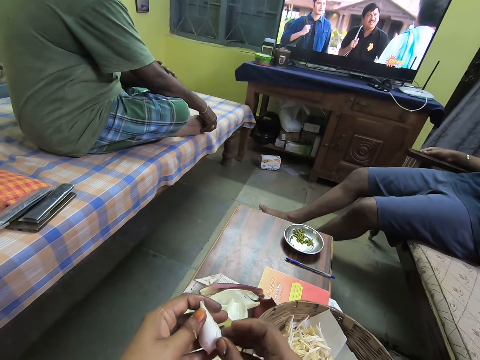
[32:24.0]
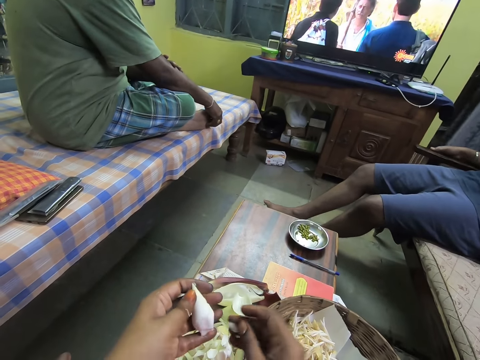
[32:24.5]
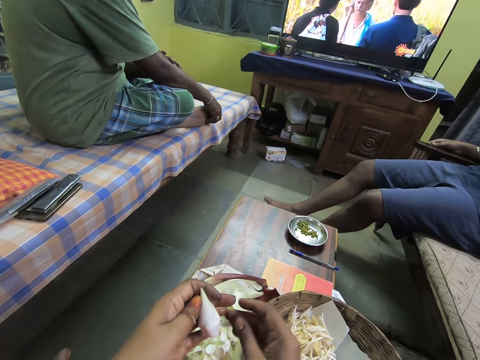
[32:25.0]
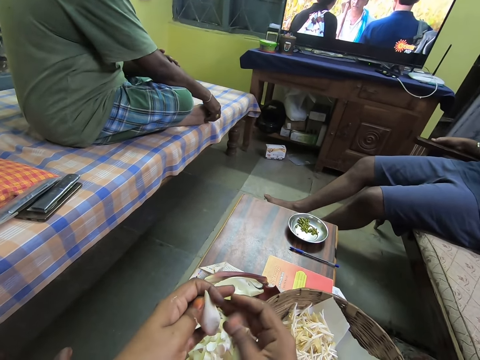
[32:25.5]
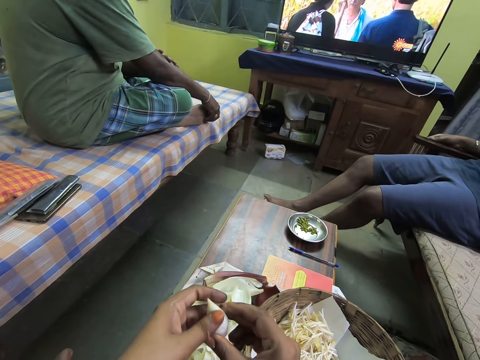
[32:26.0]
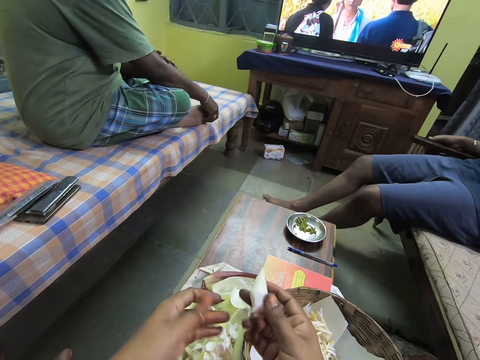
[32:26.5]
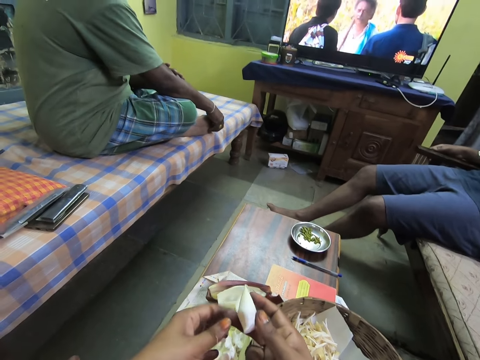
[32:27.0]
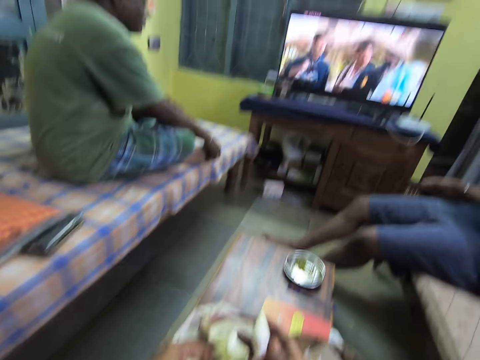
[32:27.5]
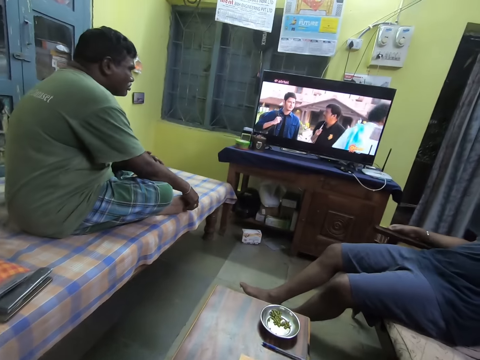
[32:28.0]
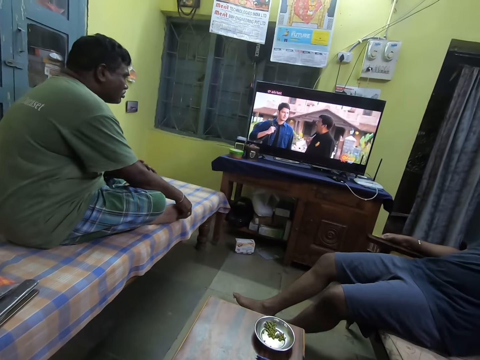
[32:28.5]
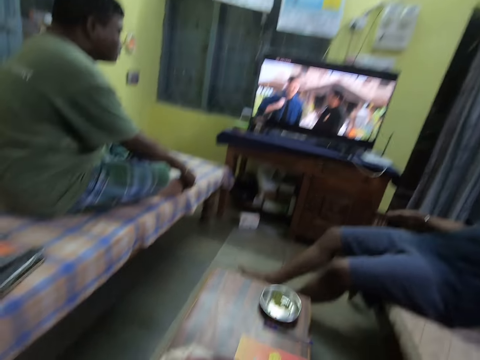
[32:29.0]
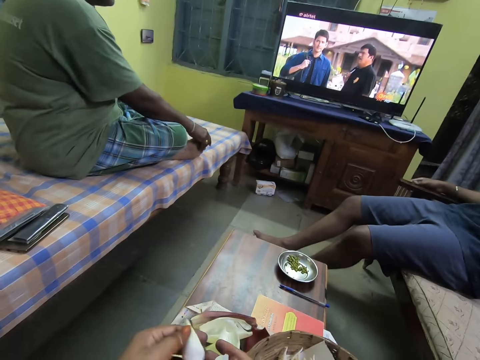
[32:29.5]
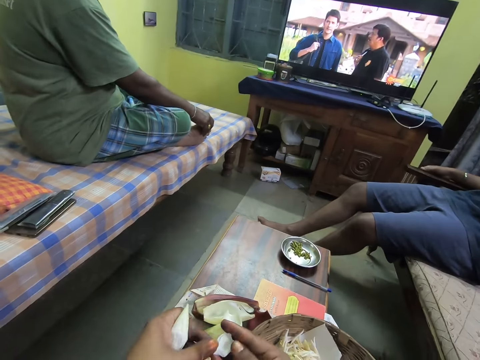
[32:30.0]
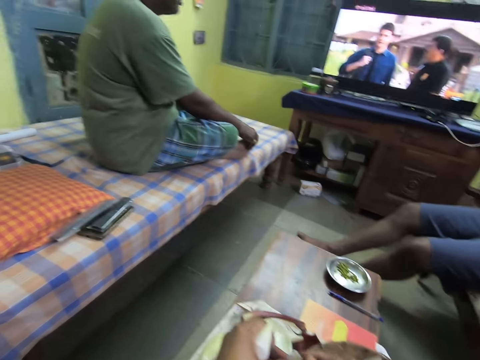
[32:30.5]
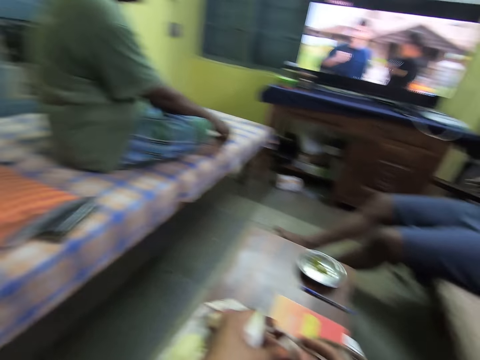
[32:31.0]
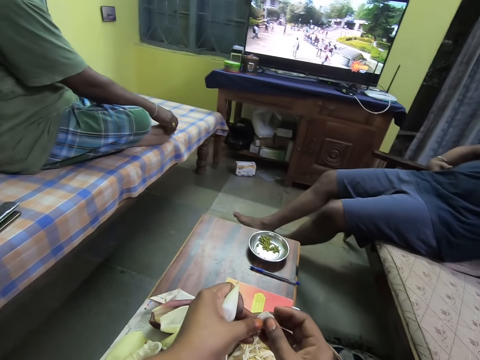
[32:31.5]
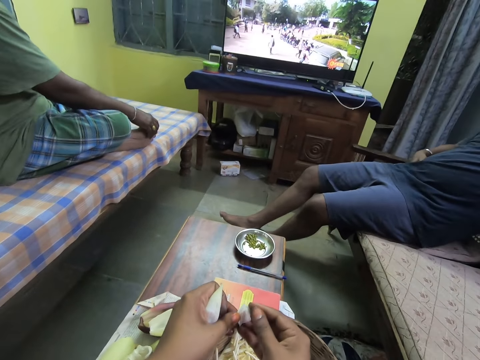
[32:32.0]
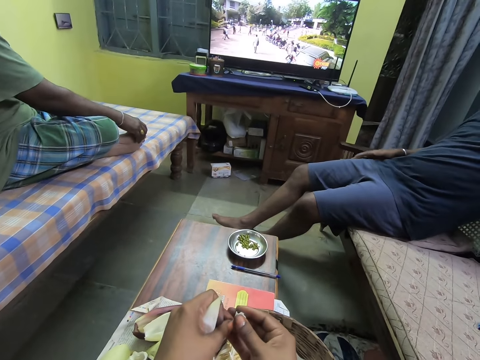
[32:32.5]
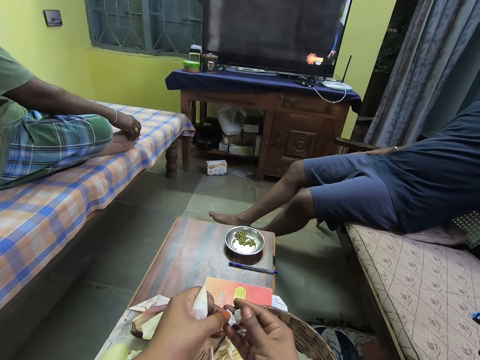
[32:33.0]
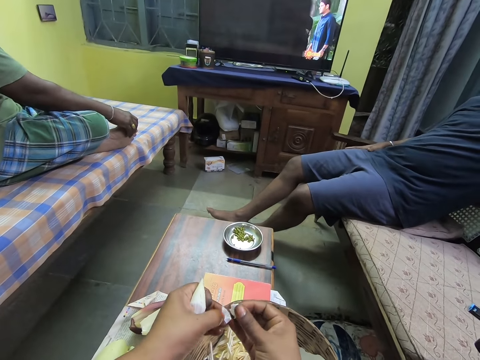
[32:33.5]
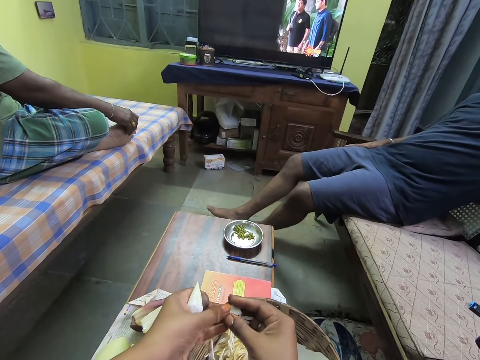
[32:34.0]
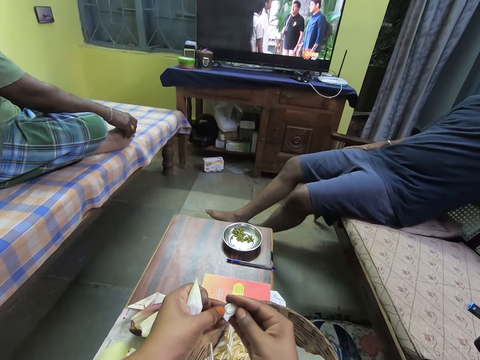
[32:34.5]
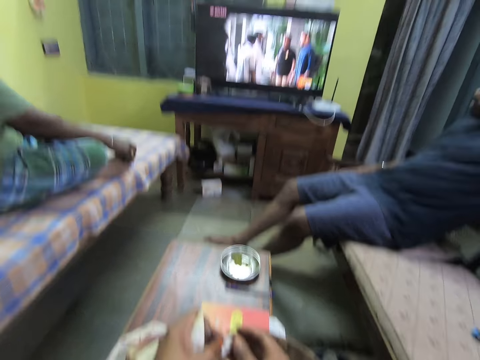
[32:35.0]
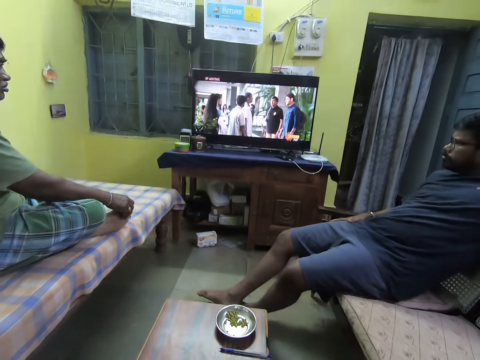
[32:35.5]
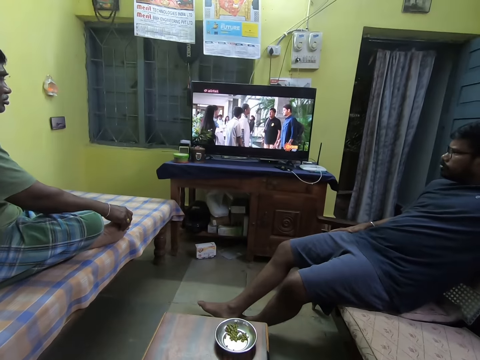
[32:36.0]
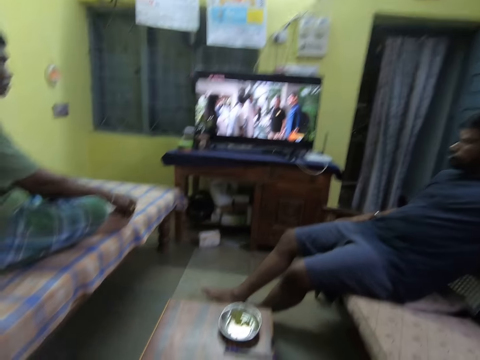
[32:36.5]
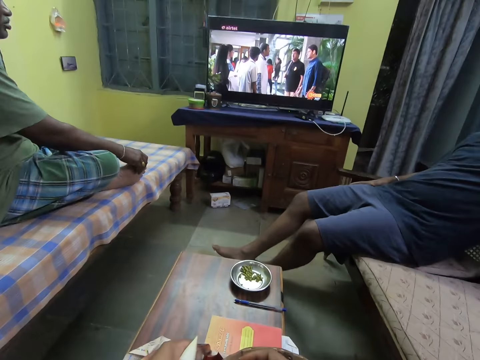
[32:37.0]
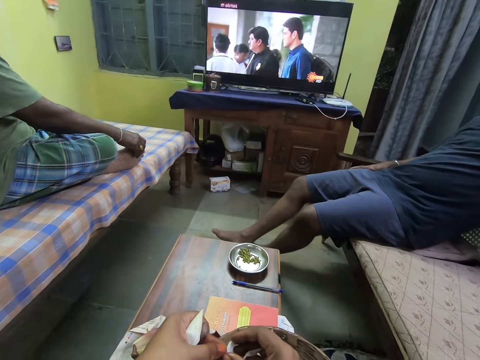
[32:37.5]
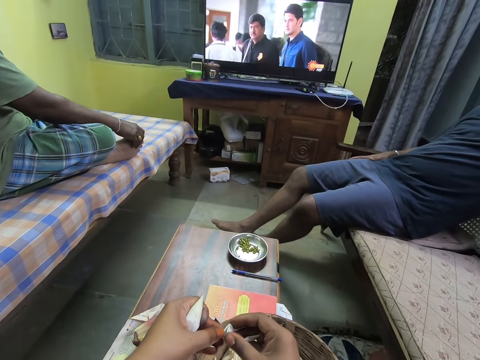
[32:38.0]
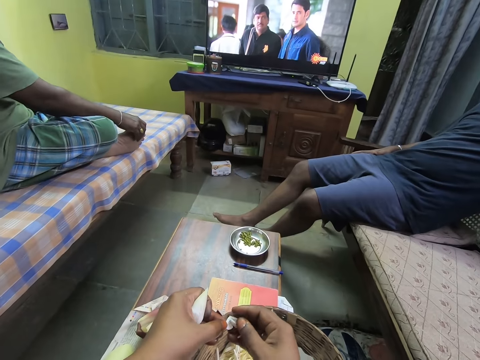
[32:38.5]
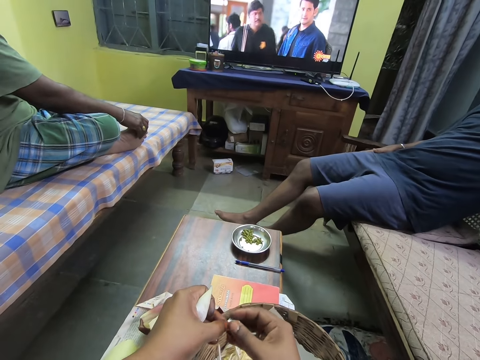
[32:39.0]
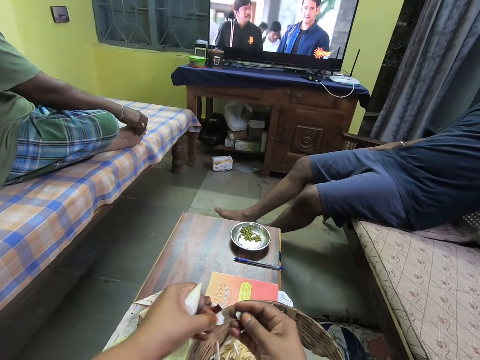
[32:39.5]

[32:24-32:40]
The camera wearer holds something. They watch television. They peel something.

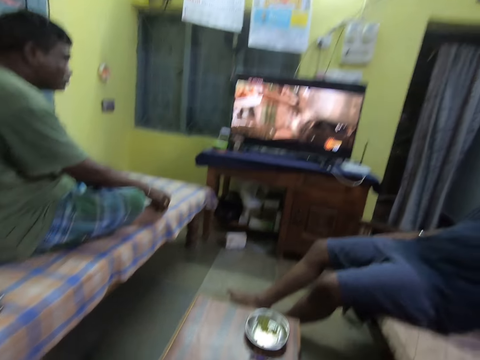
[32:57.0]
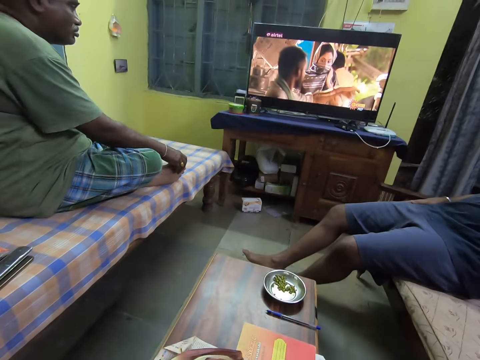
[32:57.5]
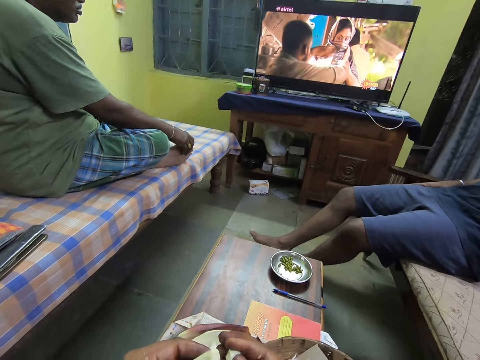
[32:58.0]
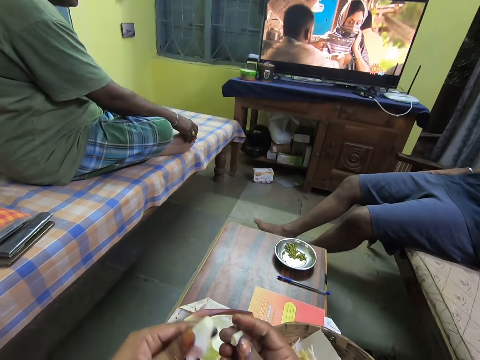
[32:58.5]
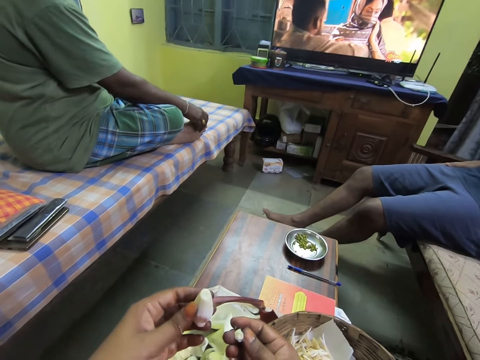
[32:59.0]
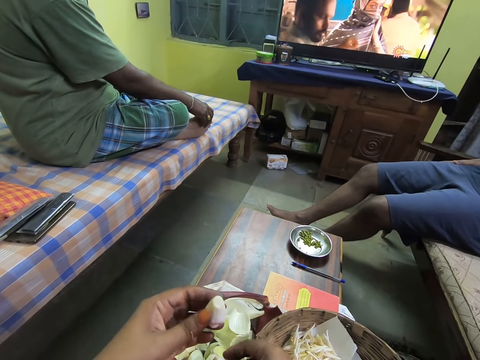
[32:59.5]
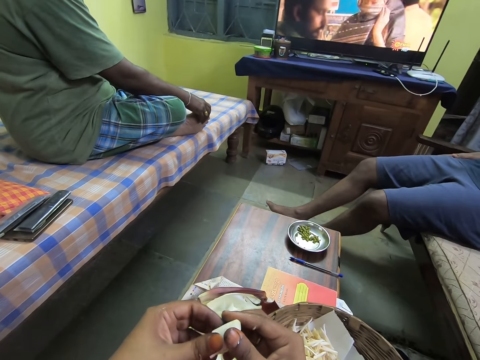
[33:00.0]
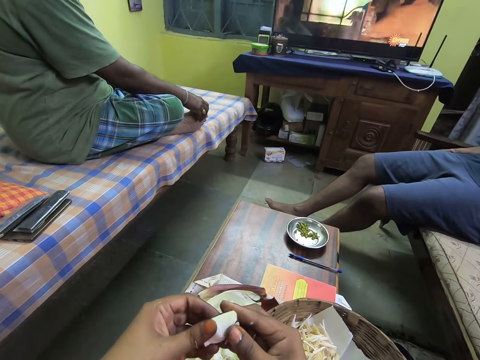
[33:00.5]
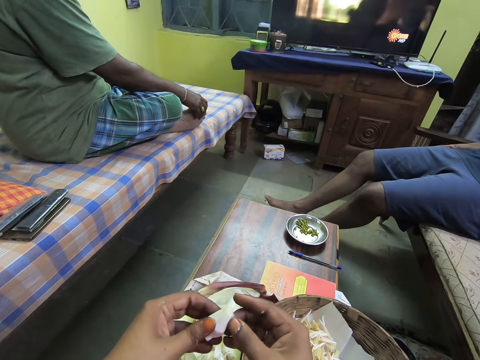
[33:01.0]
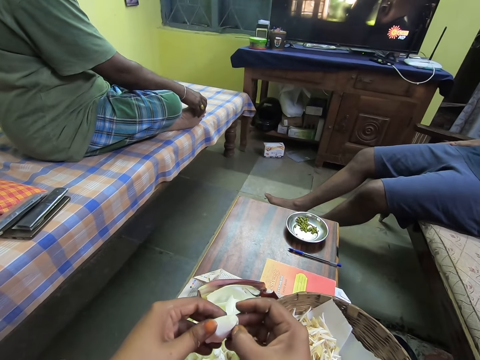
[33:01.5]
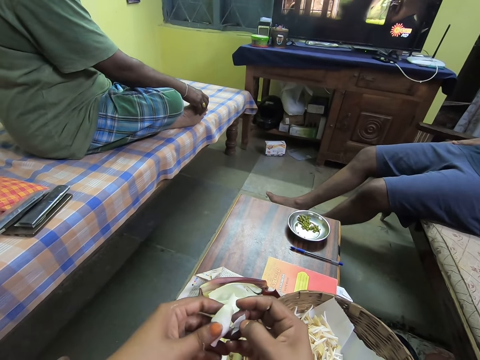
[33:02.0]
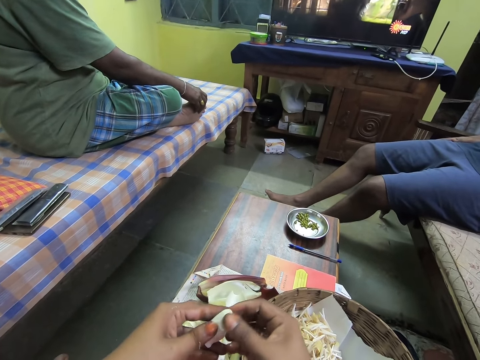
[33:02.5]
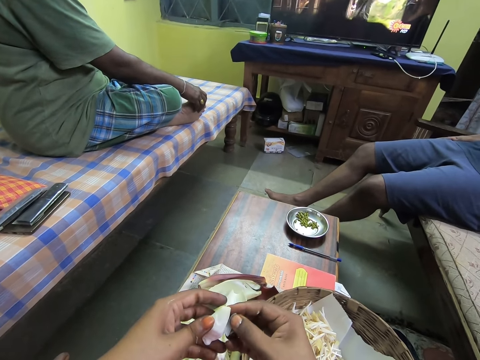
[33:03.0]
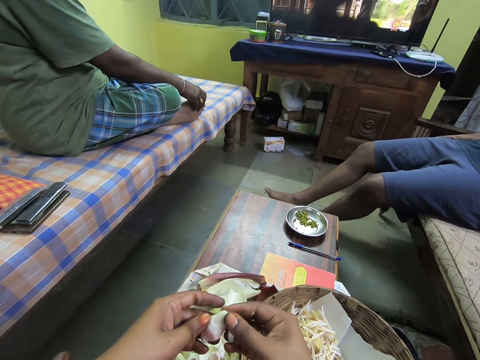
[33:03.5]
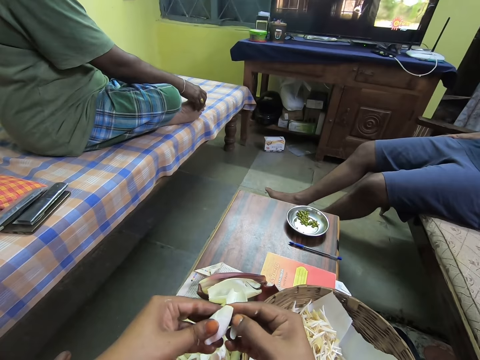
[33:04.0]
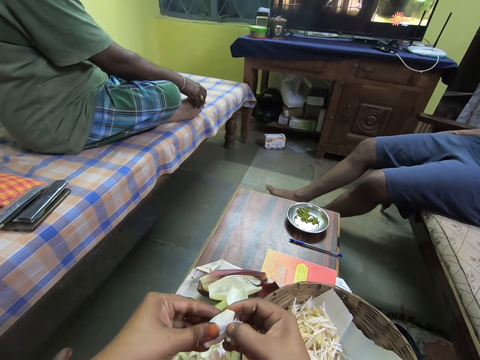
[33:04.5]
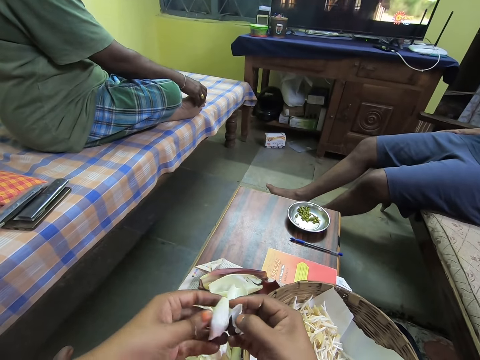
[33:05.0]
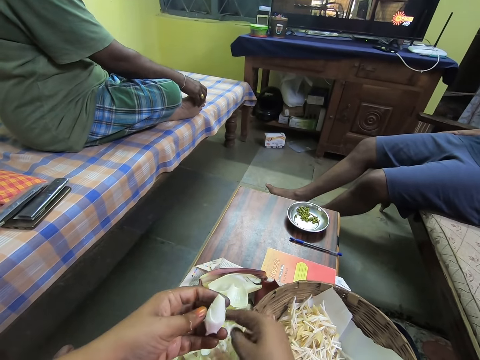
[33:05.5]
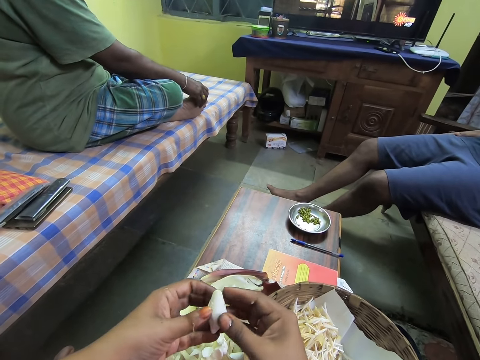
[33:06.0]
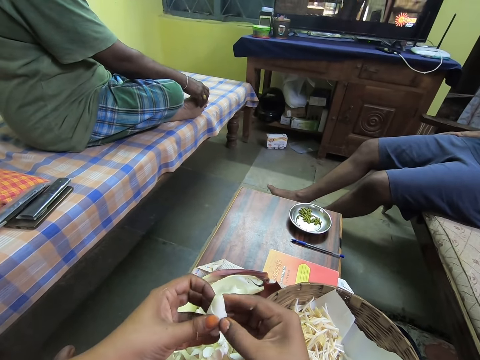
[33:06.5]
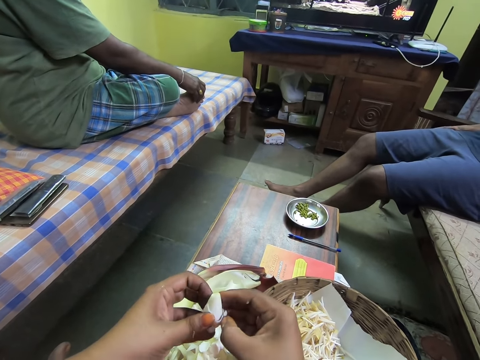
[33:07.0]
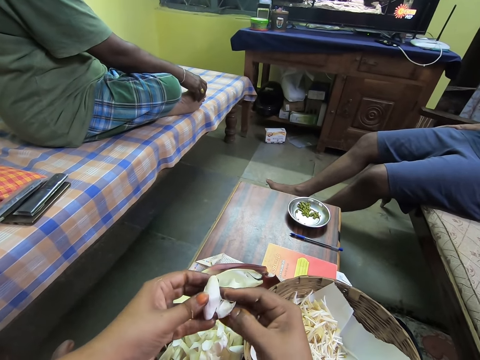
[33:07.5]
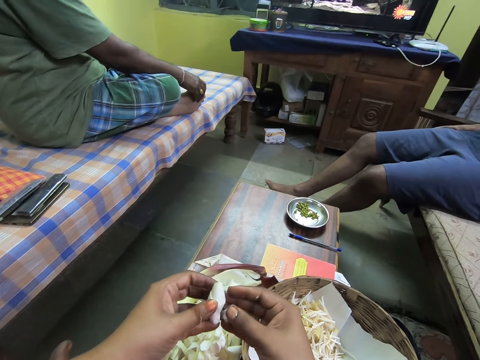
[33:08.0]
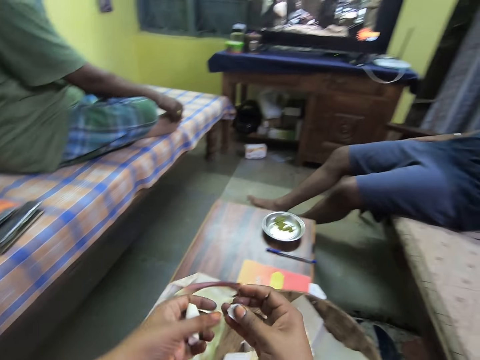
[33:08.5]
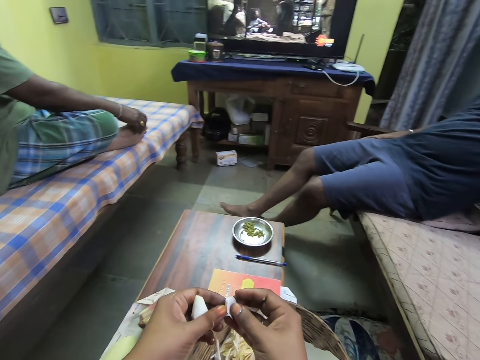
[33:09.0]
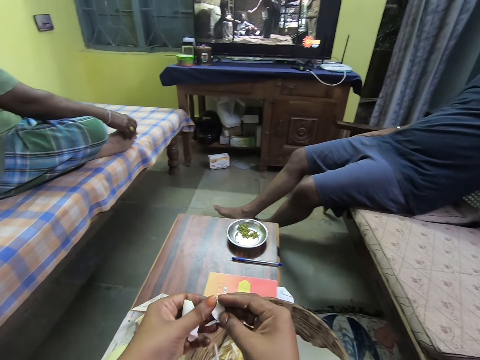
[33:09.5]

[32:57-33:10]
The camera wearer watches television. They peel something.
